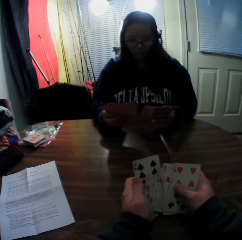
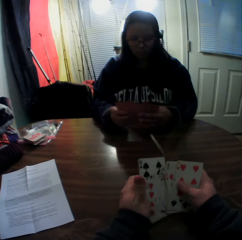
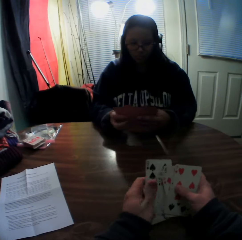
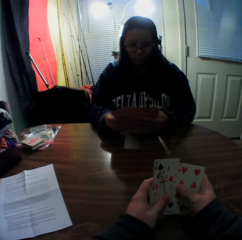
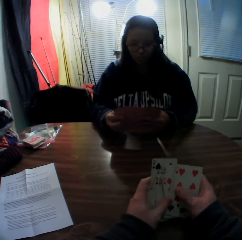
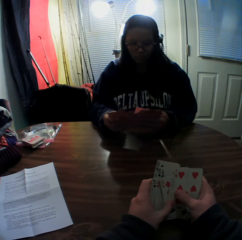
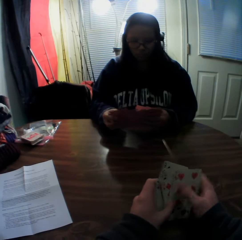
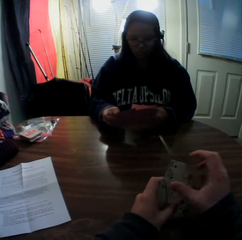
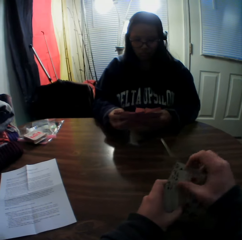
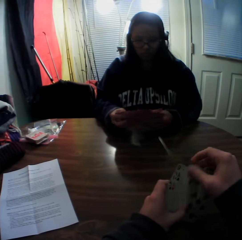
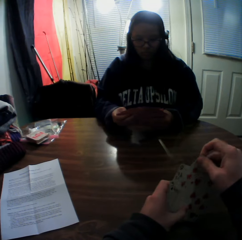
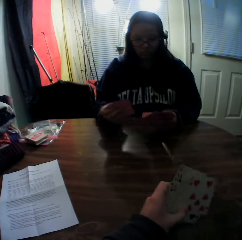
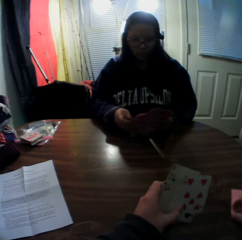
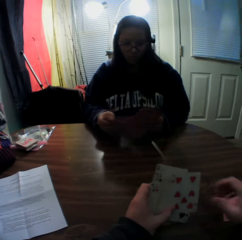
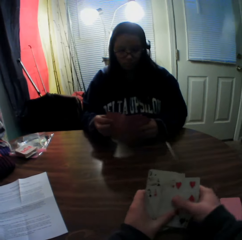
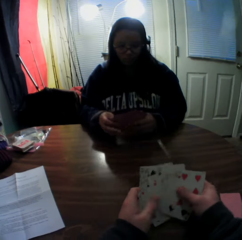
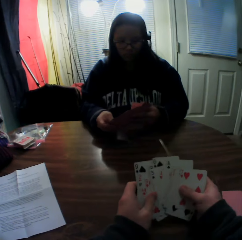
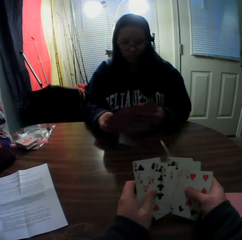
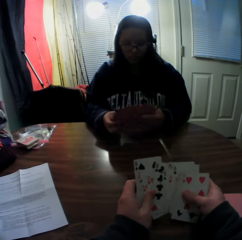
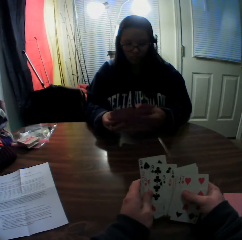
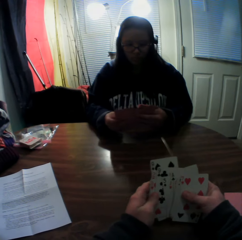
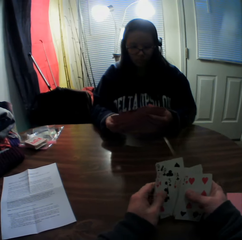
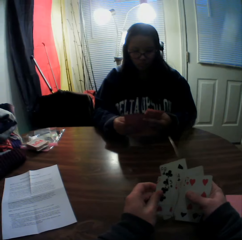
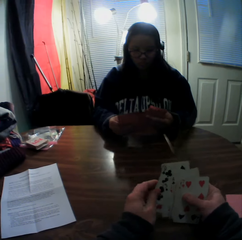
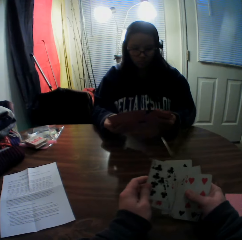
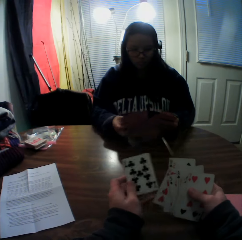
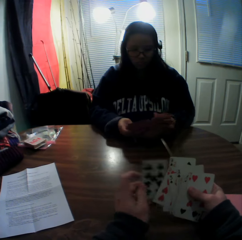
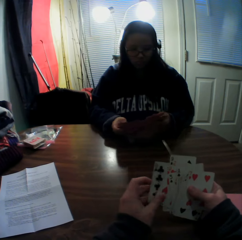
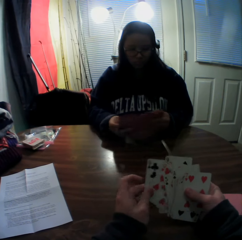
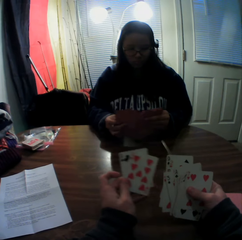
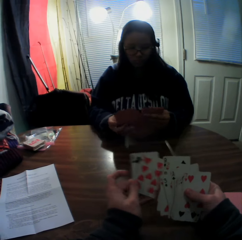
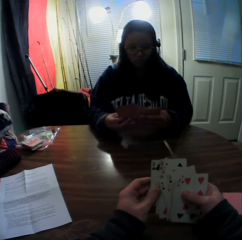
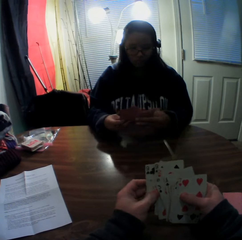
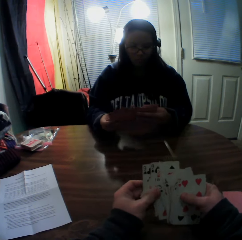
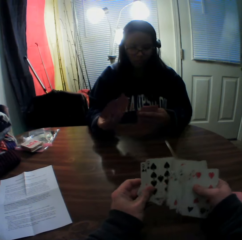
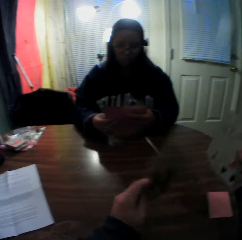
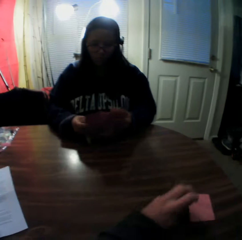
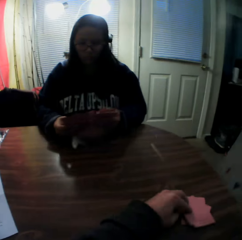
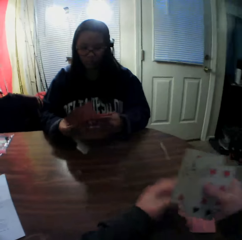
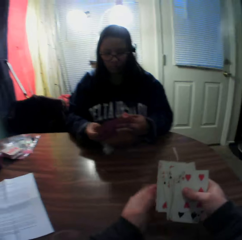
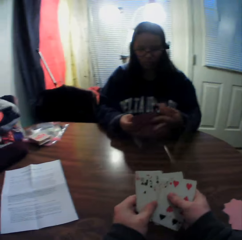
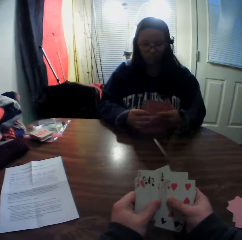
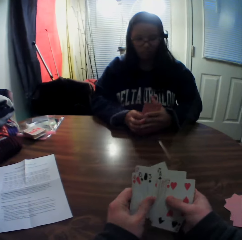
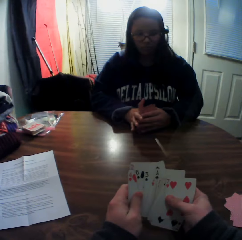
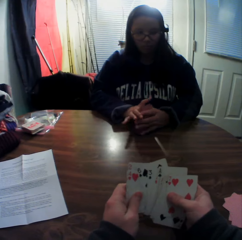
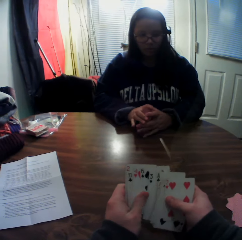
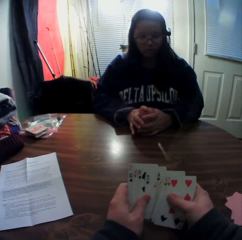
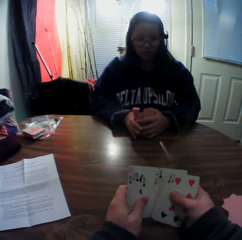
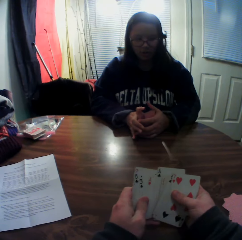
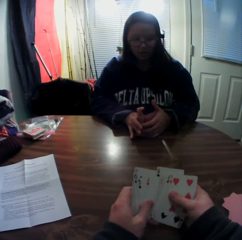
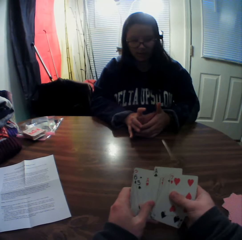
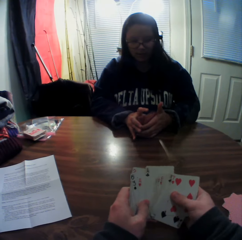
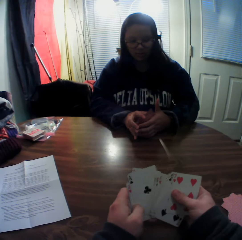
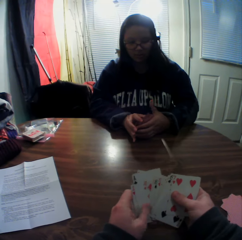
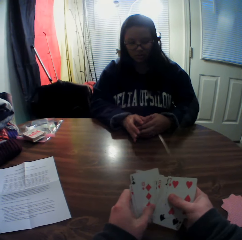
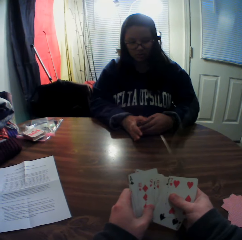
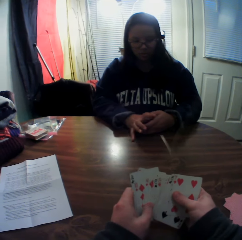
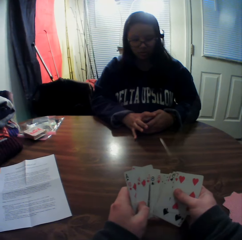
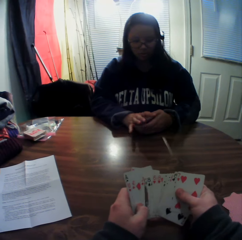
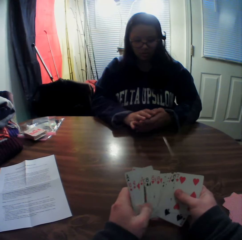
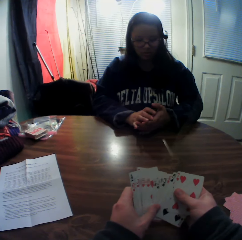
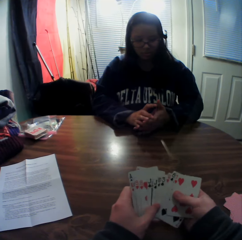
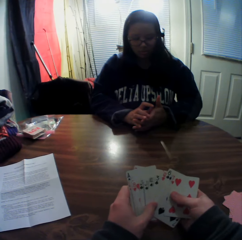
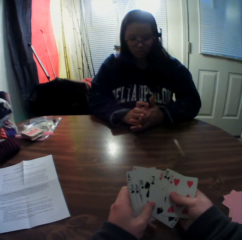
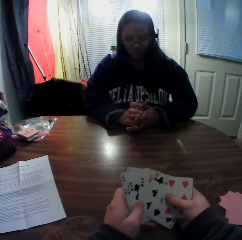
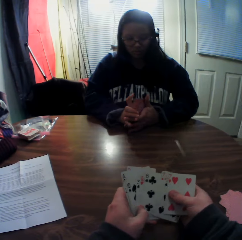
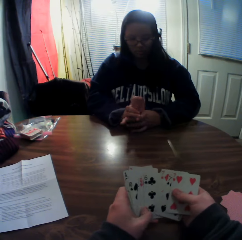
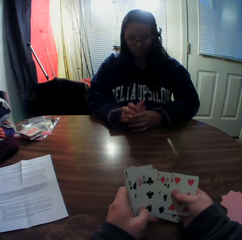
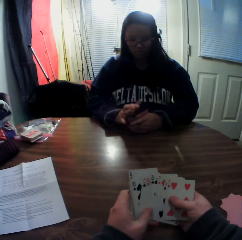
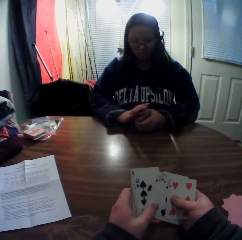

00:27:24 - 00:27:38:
The camera wearer drops a playing card on the table. He holds the playing cards together. He picks a card from the stack of cards in his hands with his right hand. He drops the card onto the table. He moves playing cards on his hands and flips through the stack of cards in his hands. He picks a playing card from his hand. He picks a playing card from his hand again. He picks a card from the stack of cards in his hands with his right hand, drops the card onto the table, moves playing cards on his hands and flips through the stack of cards in his hands.

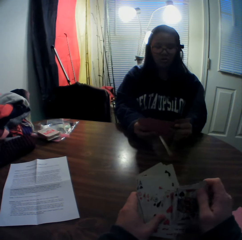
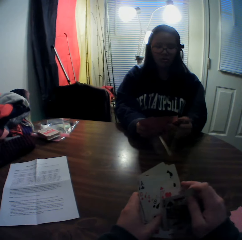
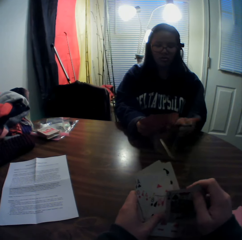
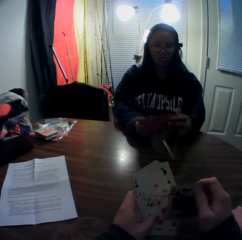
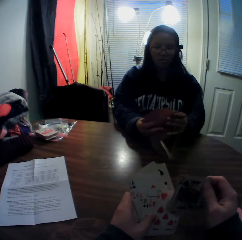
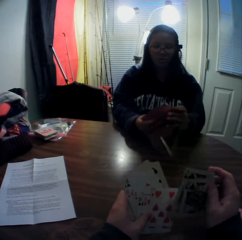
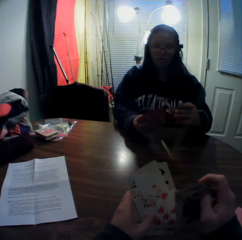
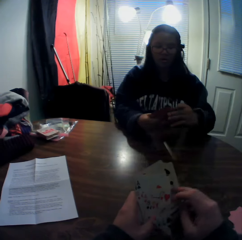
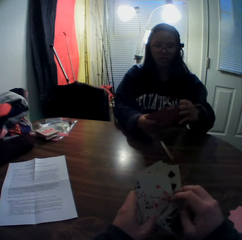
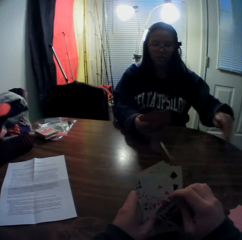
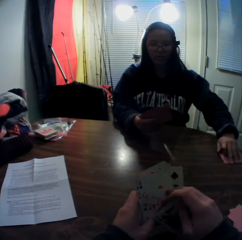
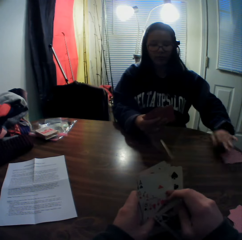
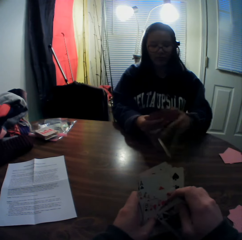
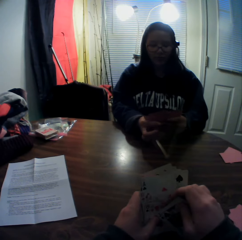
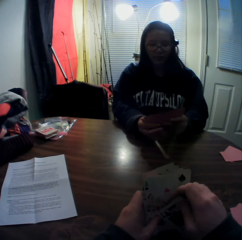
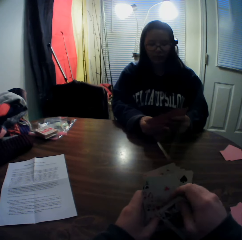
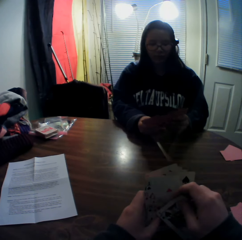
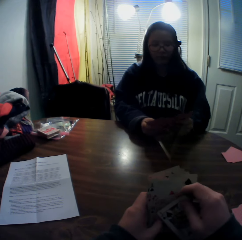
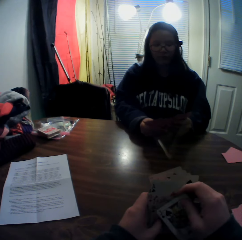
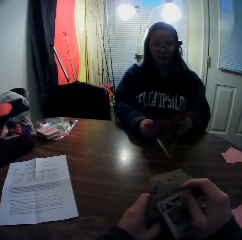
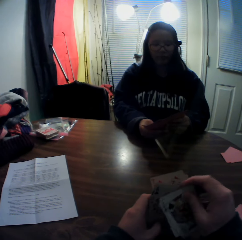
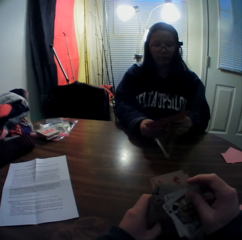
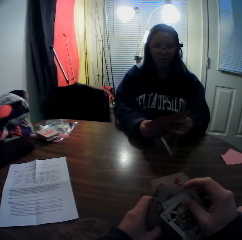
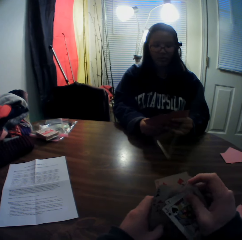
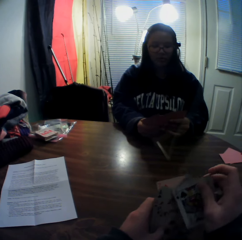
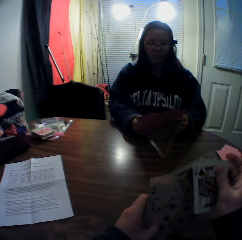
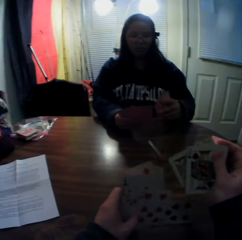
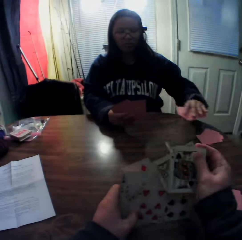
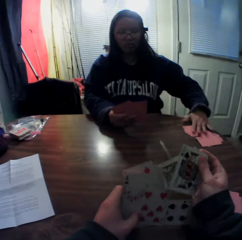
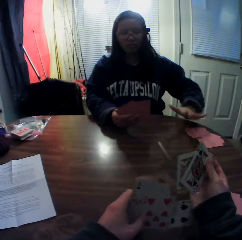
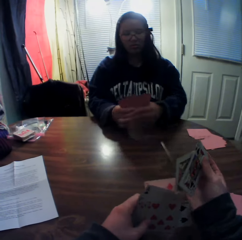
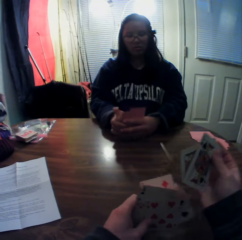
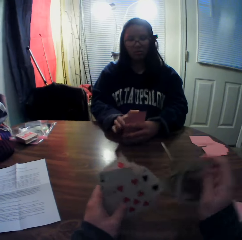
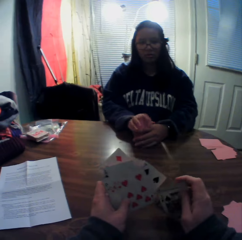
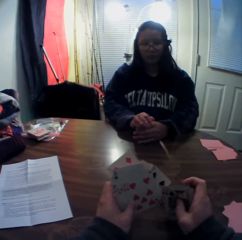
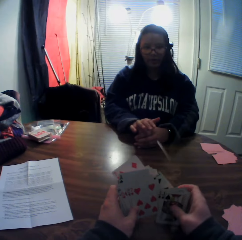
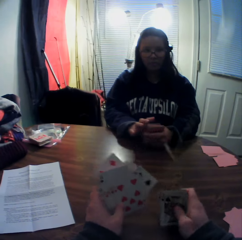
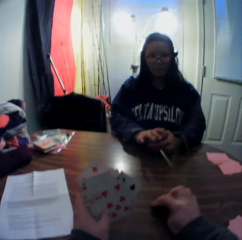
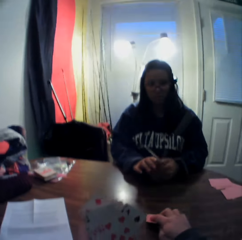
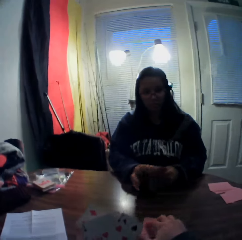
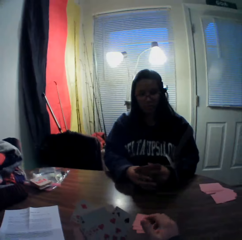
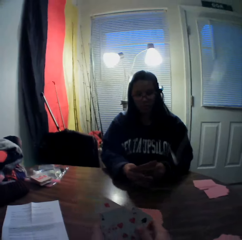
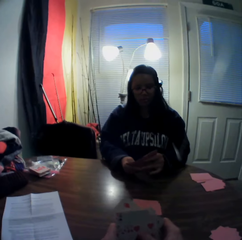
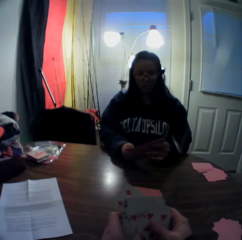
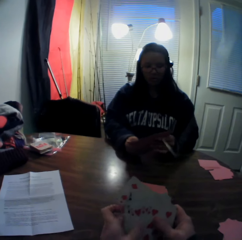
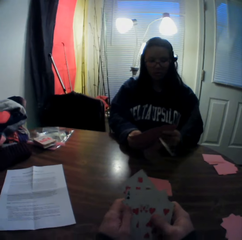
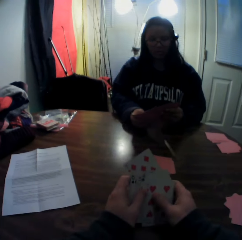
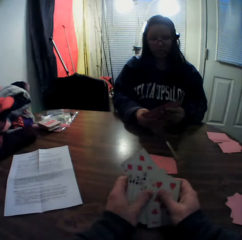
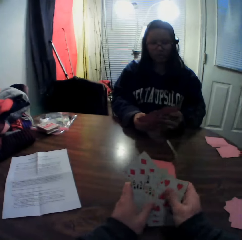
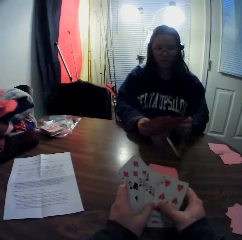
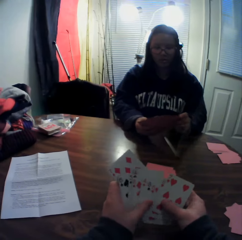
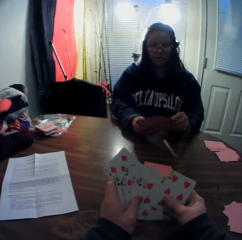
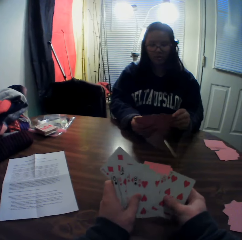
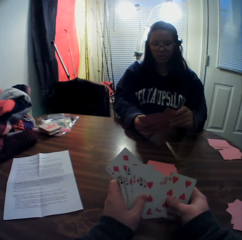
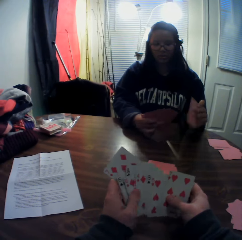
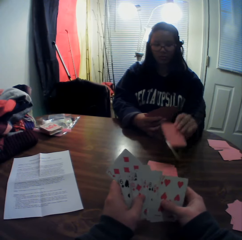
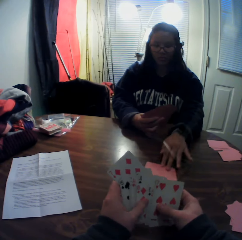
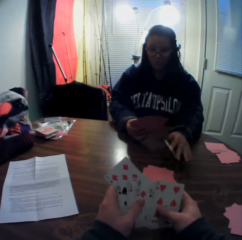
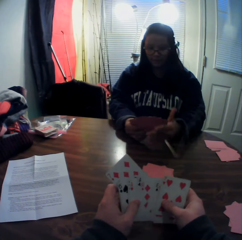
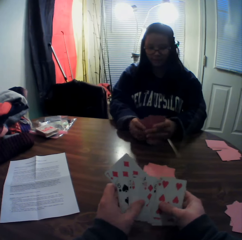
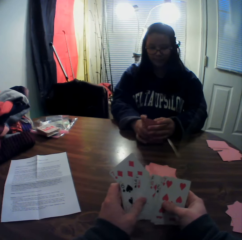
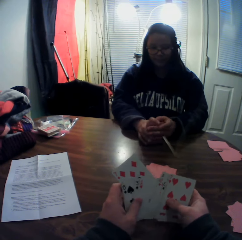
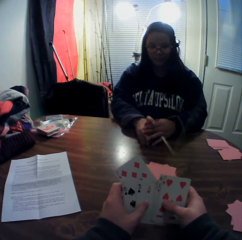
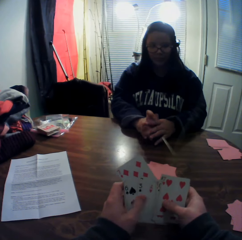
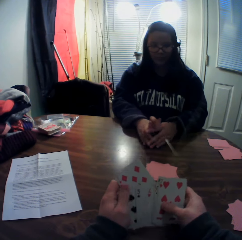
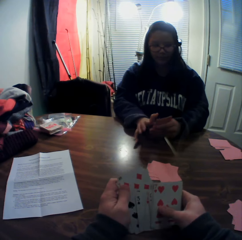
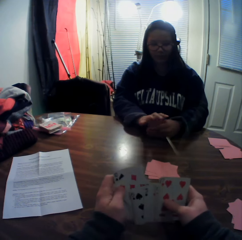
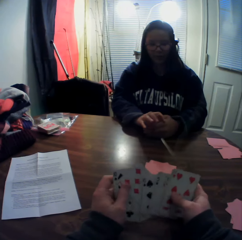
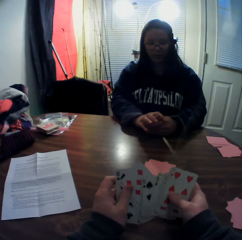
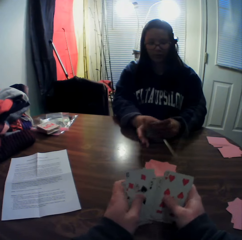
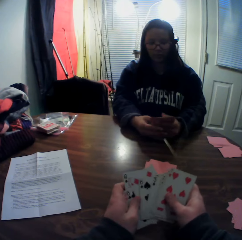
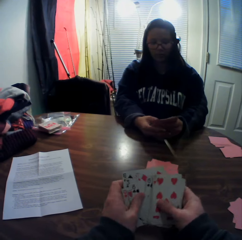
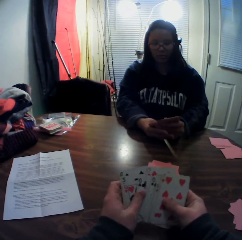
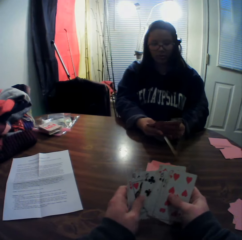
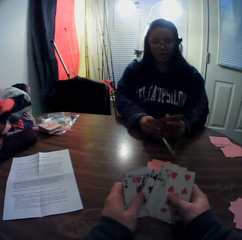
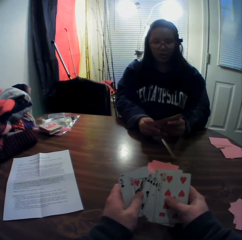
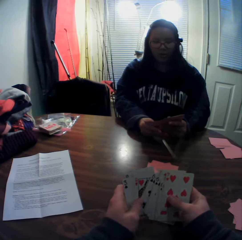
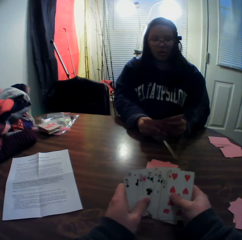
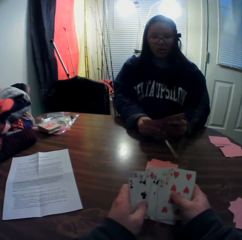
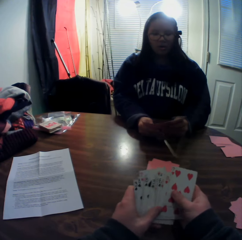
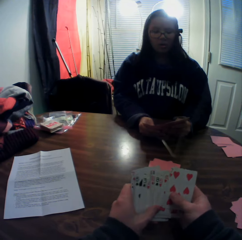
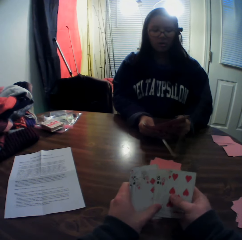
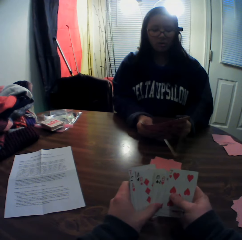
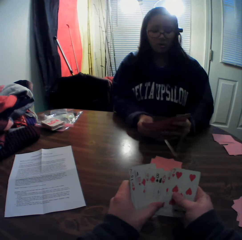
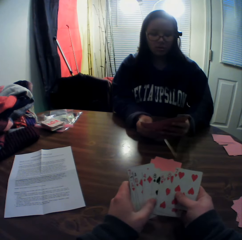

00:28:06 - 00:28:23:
The woman picks a card from the stack of cards in her hands with her left hand, places the card onto the table, moves playing cards on her hand and flips through the stack of cards in her hands. The woman picks cards from the stack of cards in her hands with her left hand and places the card onto the table. The camera wearer picks cards from the stack of cards in his hands with his right hand. The woman flips through the stack of cards in her hands. The camera wearer places the cards onto the table. He flips through the stack of cards in his hands. The woman picks a card from the stack of cards in her hands with her left hand, places the card onto the table and flips through the stack of cards in her hands.
